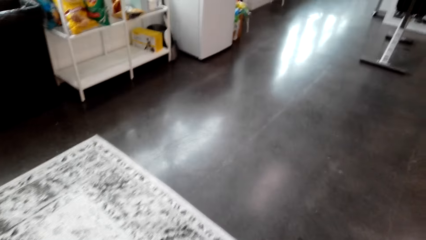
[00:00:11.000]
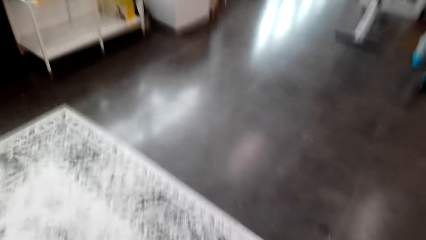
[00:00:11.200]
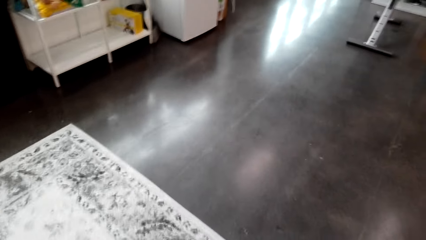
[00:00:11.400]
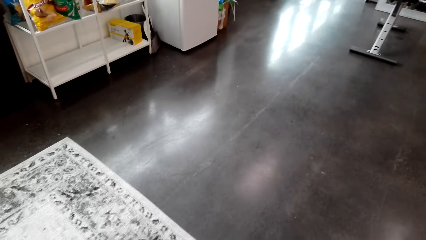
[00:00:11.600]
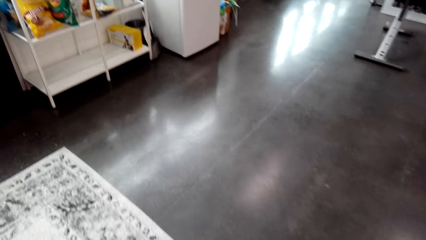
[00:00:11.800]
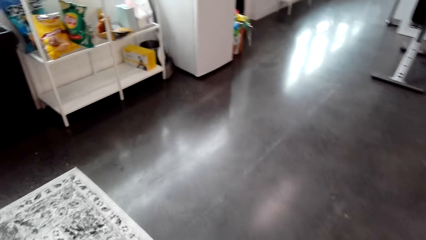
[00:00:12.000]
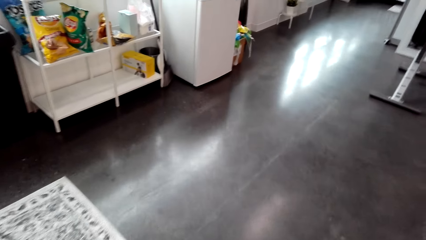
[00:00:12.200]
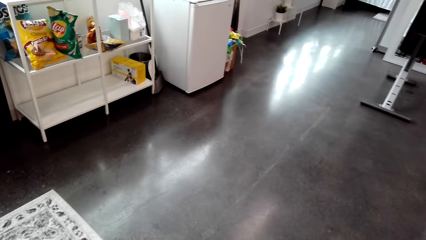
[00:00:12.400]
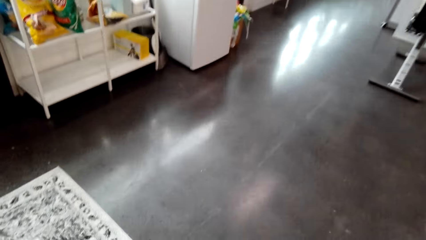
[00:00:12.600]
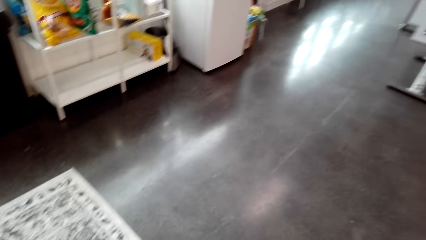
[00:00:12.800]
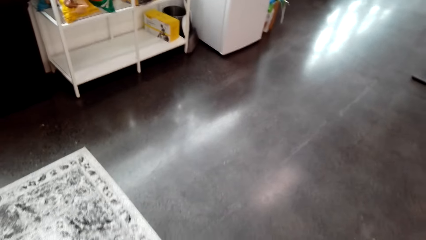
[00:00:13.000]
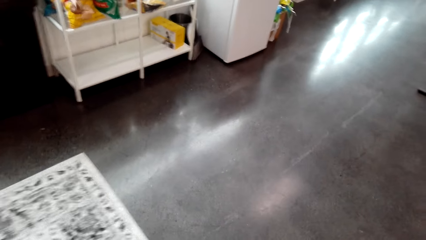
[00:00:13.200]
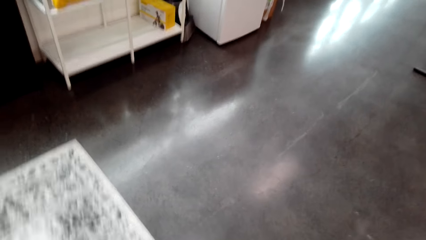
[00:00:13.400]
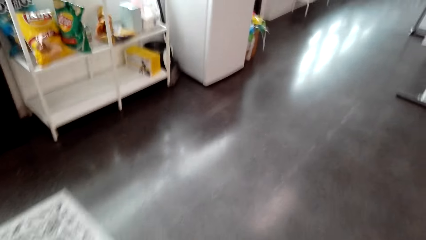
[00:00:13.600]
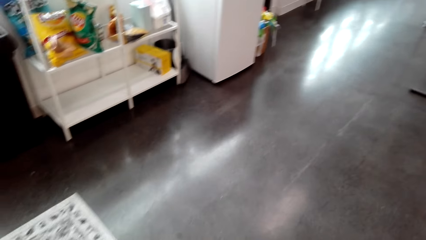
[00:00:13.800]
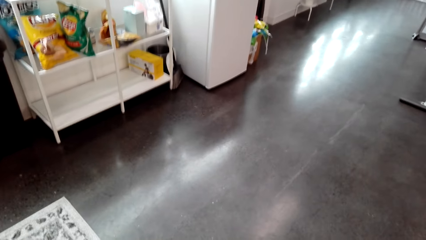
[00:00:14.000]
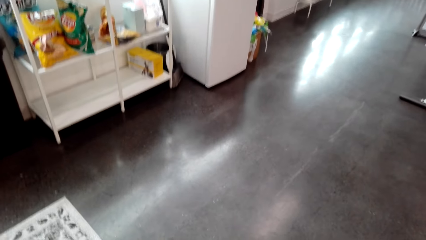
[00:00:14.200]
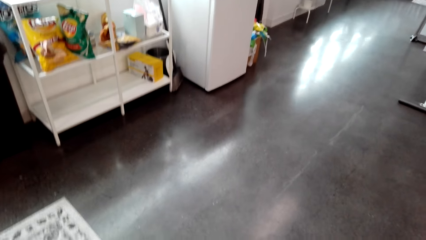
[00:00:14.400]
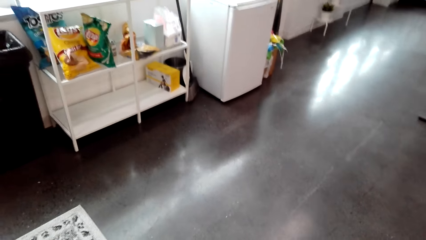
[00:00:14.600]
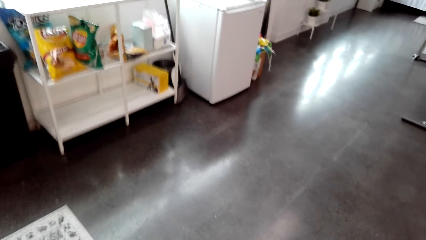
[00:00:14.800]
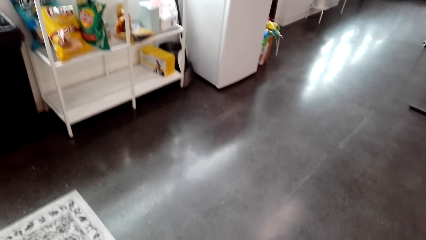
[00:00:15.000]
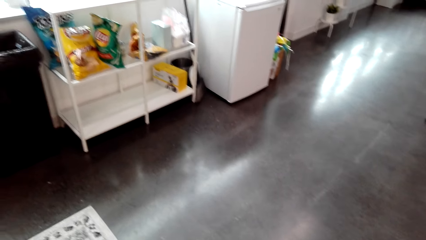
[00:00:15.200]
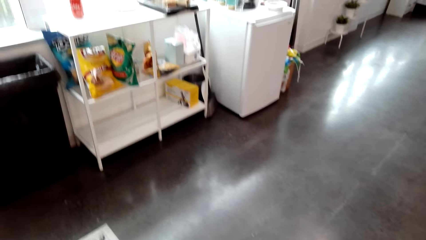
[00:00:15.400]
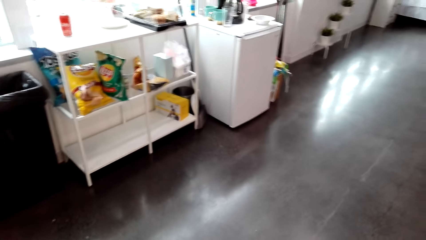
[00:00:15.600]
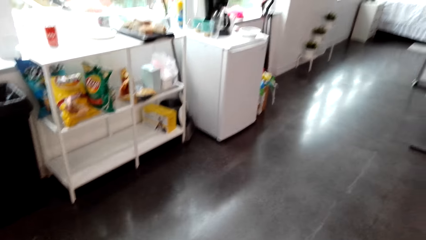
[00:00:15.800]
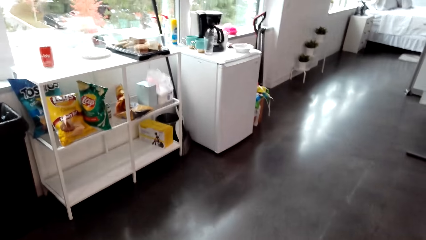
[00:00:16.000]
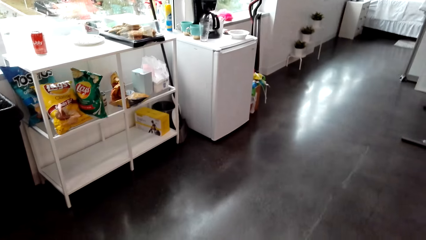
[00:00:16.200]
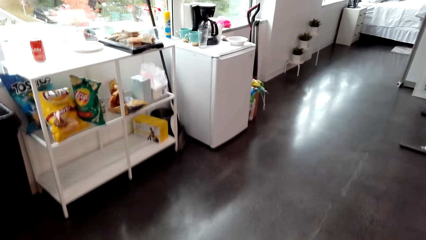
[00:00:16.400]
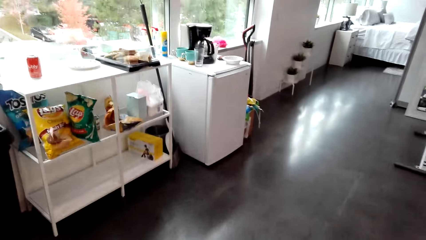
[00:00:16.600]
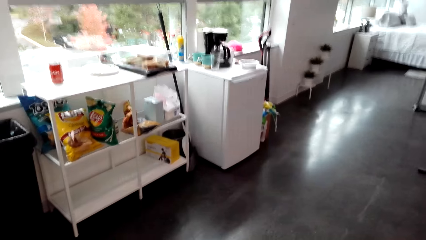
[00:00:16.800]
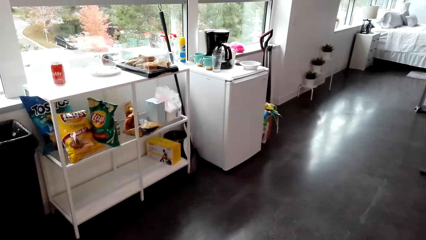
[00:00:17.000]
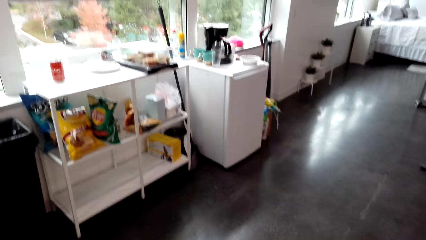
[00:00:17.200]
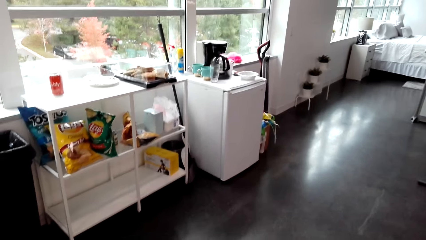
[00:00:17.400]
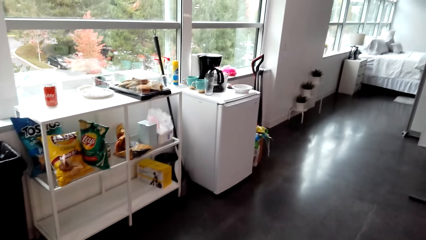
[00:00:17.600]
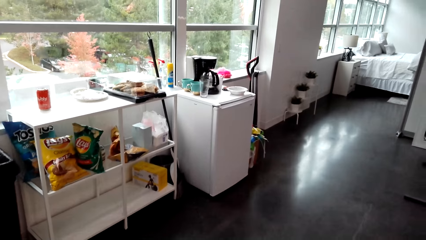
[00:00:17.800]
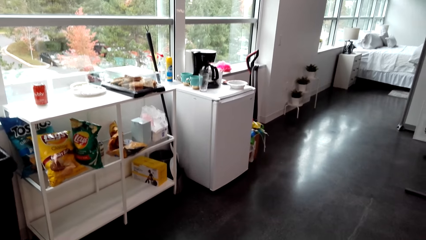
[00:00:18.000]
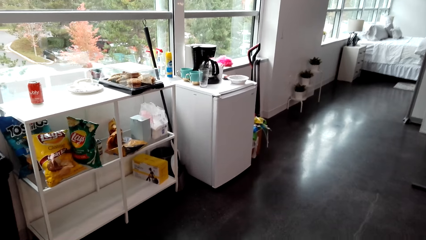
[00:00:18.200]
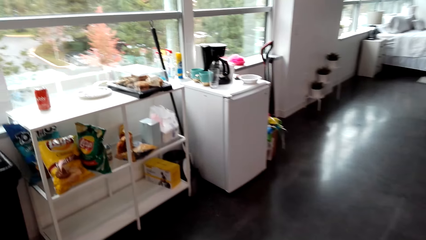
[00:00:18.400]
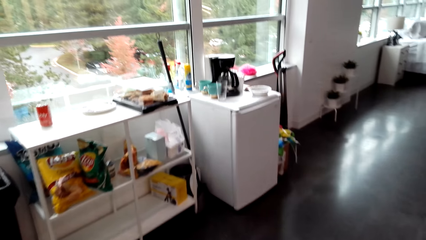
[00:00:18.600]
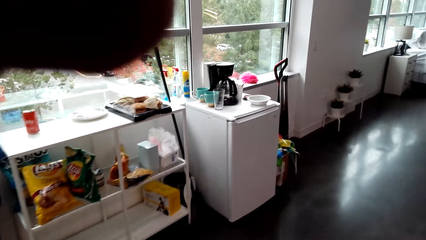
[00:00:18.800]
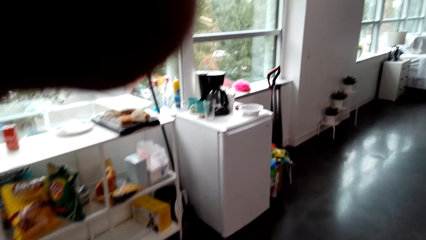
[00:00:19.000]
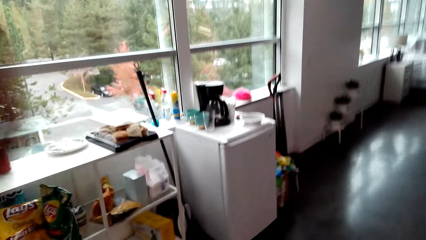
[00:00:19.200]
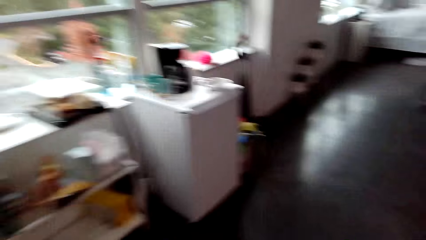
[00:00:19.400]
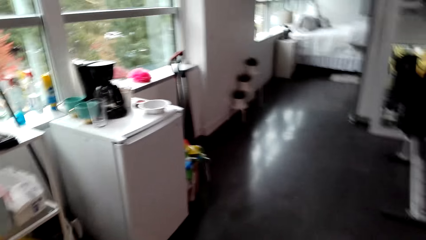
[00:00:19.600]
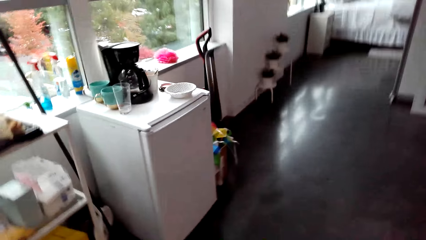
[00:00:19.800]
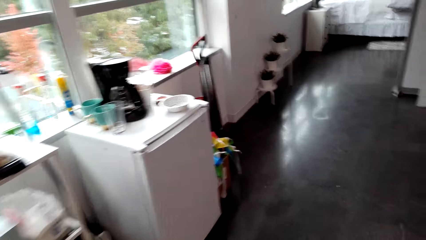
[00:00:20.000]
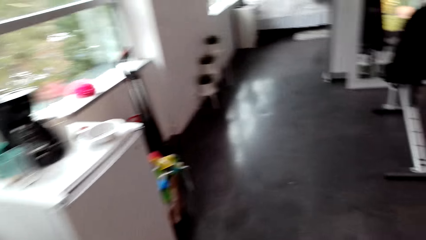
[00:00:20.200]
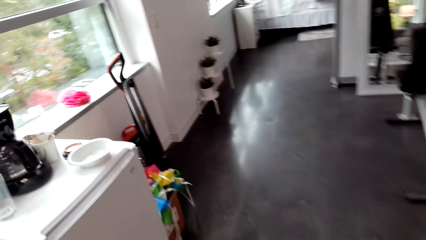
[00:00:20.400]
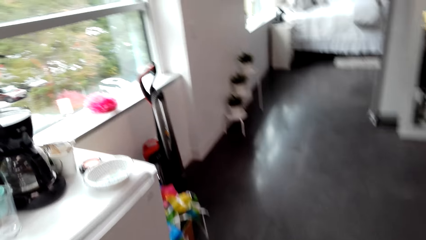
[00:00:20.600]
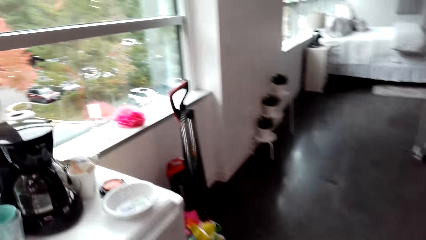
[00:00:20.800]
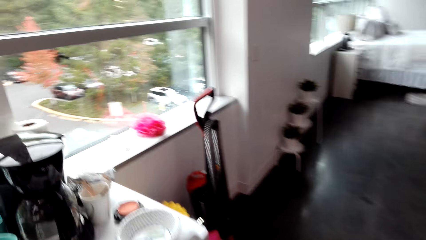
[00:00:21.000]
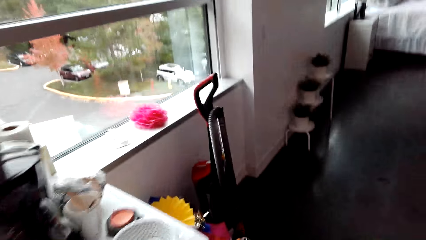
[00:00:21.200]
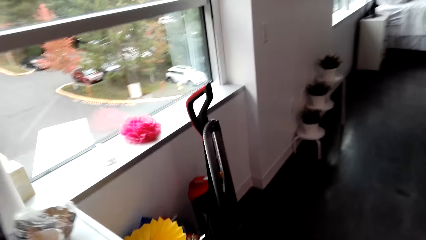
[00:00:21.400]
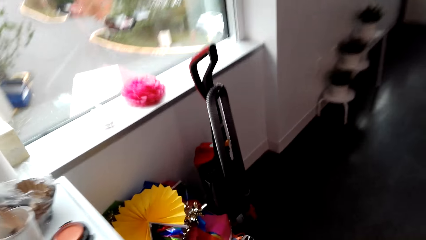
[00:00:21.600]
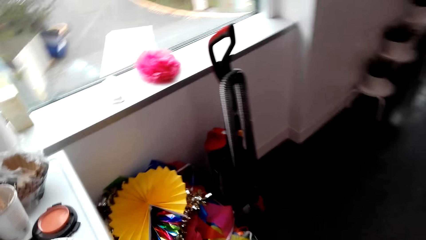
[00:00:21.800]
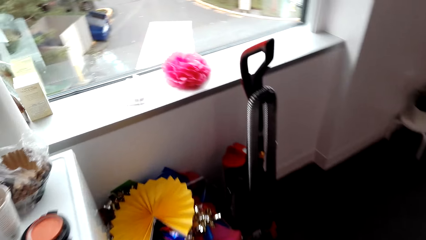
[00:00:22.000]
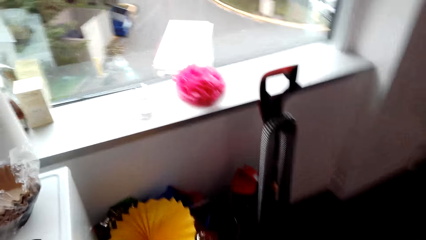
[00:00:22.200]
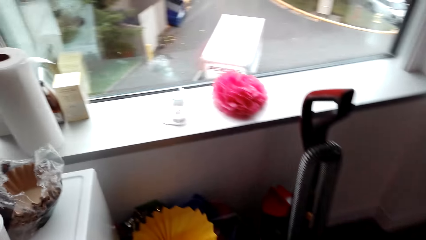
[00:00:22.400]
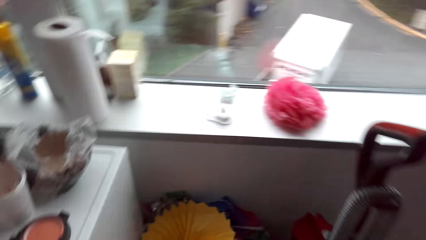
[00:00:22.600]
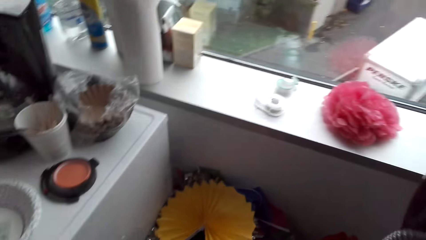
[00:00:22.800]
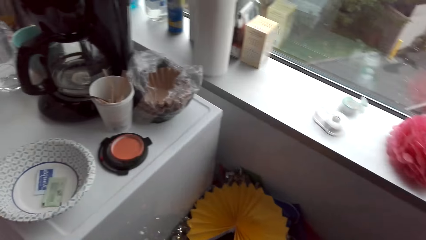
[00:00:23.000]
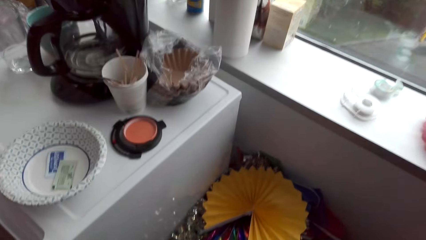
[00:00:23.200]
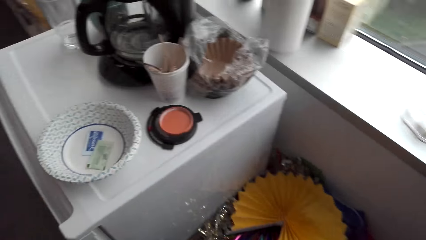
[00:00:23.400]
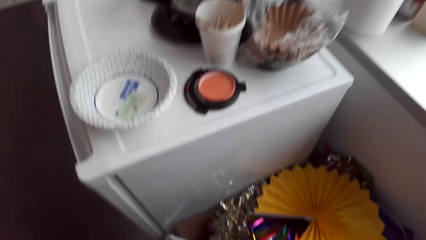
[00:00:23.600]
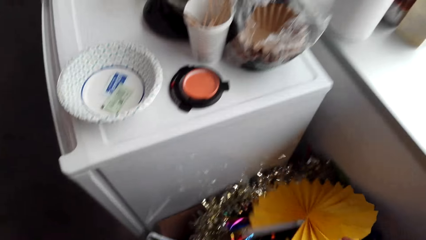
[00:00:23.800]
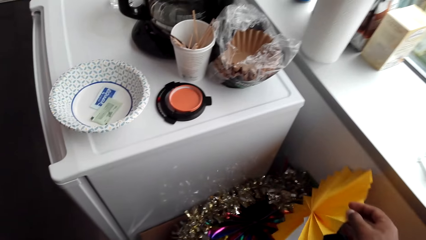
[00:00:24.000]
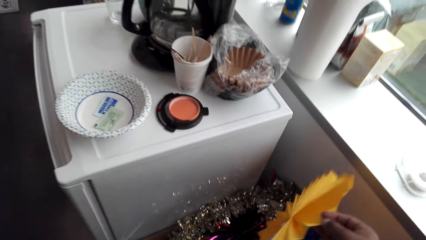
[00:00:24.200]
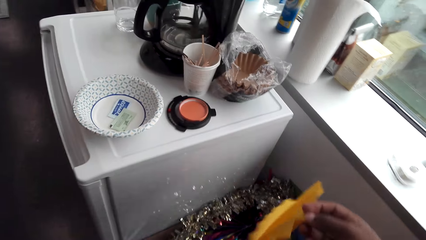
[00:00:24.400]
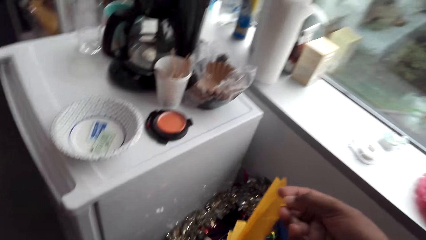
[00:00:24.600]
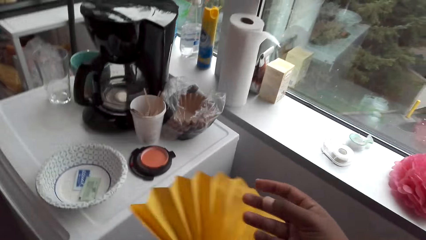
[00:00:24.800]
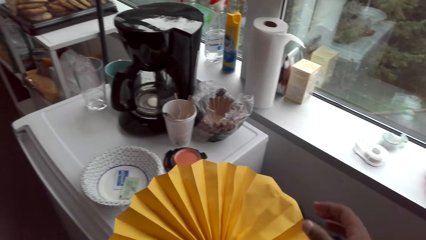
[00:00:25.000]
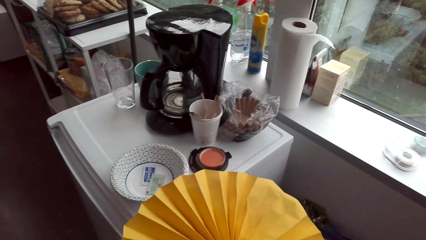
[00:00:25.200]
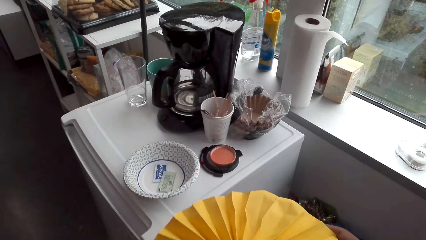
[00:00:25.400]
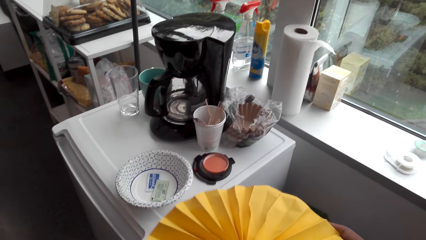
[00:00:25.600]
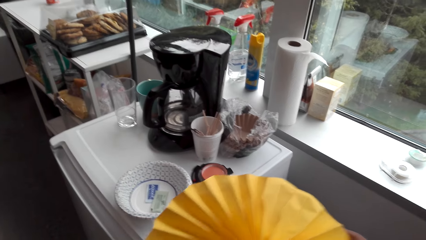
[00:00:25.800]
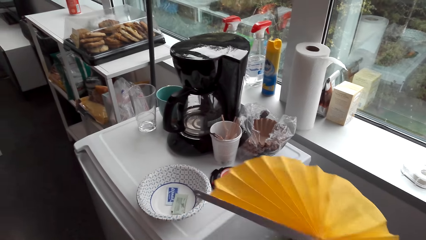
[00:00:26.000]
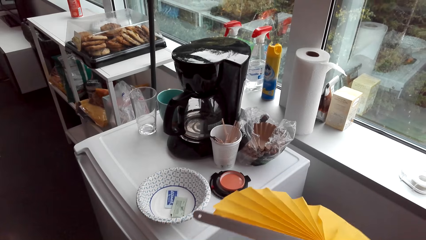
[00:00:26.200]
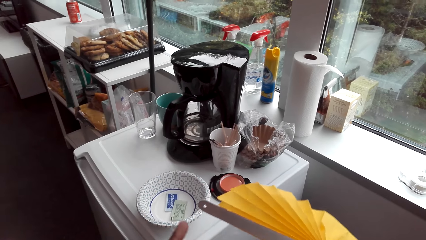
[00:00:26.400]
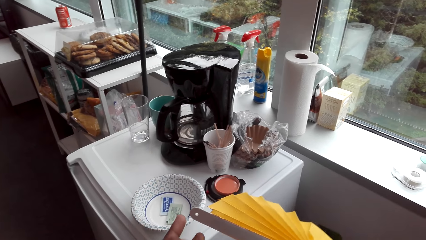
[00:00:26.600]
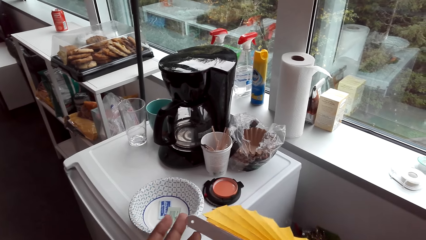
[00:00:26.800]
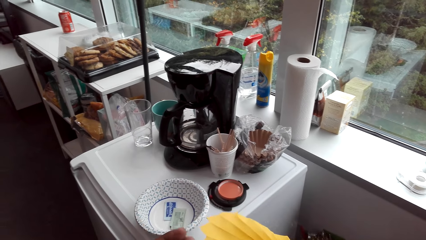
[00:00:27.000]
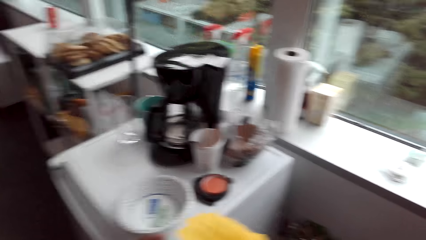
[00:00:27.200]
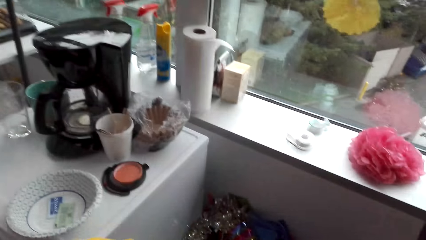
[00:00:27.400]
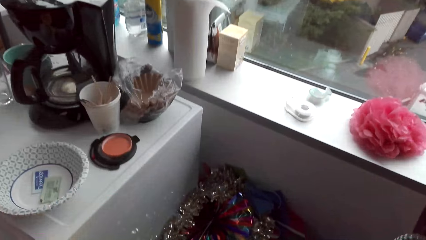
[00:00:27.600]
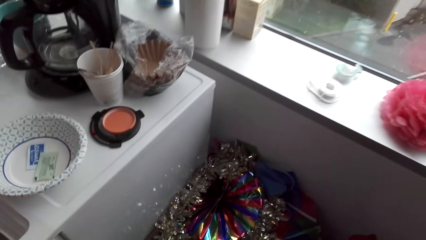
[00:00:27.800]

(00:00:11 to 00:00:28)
The camera wearer adjusts the camera. They walk around the apartment. They pick up a decoration. They inspect the decoration.
